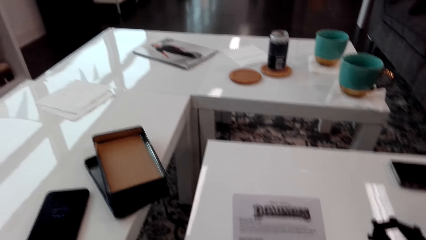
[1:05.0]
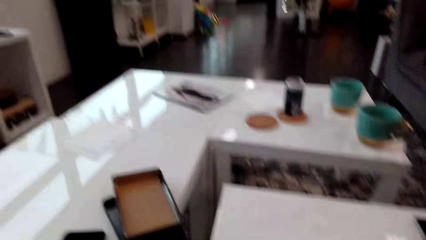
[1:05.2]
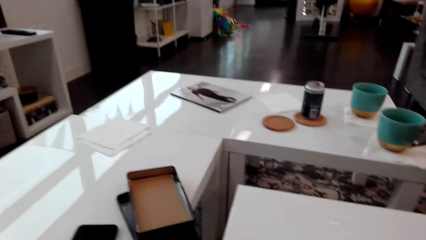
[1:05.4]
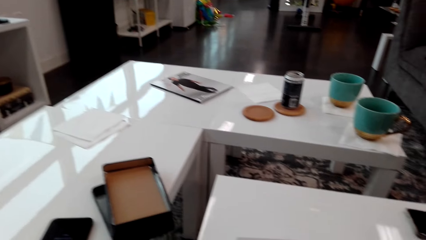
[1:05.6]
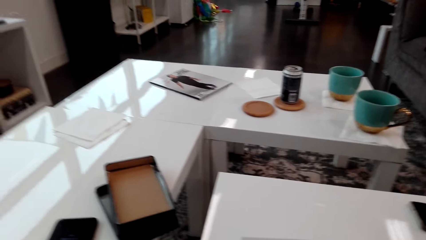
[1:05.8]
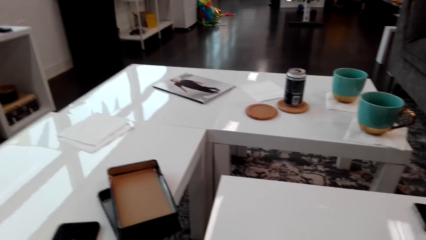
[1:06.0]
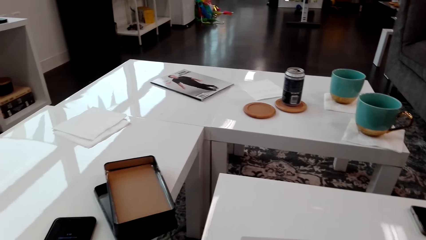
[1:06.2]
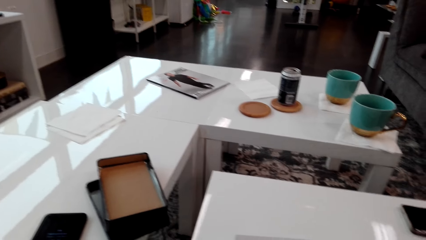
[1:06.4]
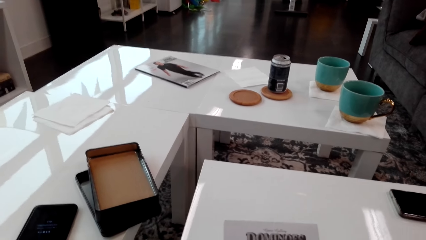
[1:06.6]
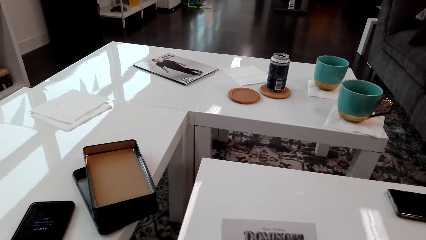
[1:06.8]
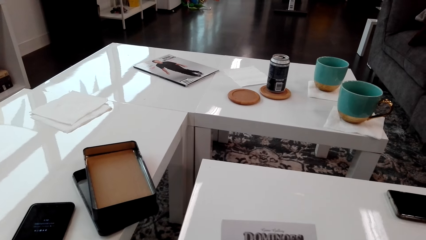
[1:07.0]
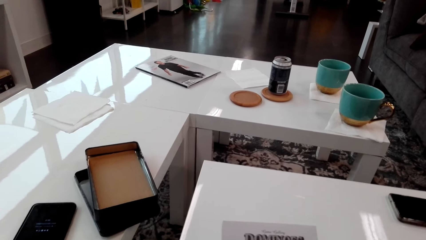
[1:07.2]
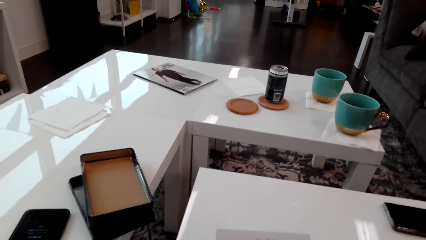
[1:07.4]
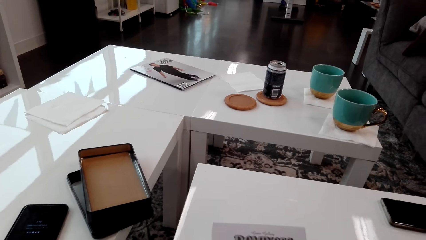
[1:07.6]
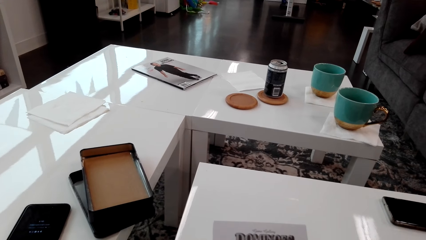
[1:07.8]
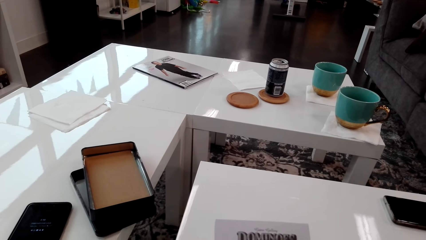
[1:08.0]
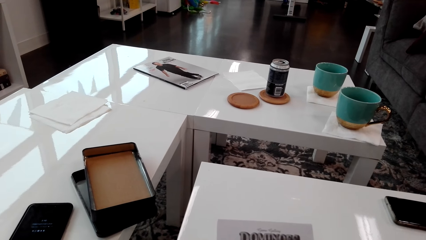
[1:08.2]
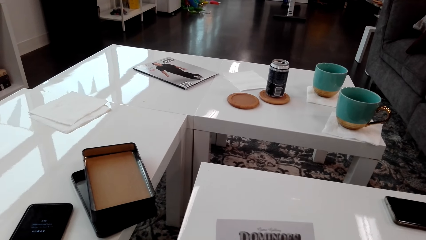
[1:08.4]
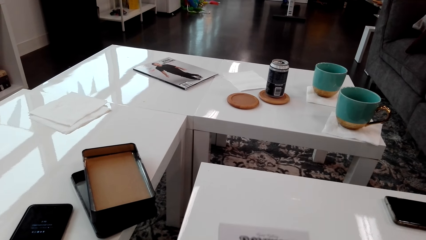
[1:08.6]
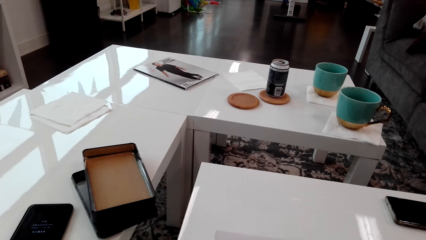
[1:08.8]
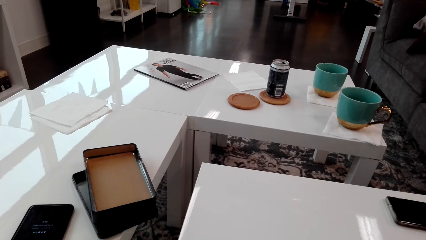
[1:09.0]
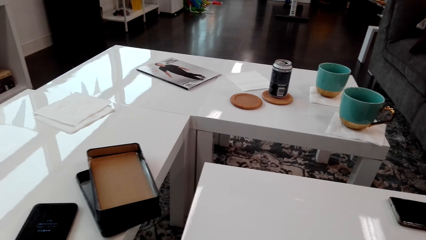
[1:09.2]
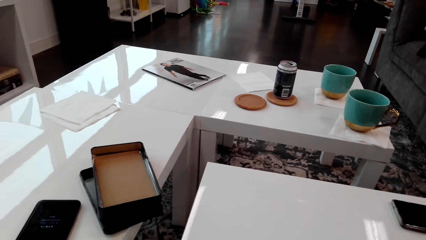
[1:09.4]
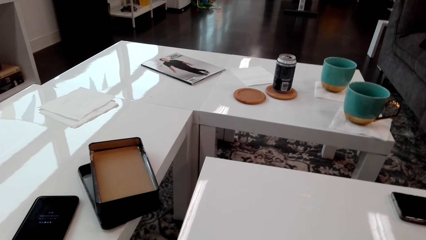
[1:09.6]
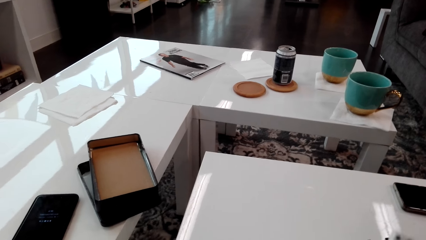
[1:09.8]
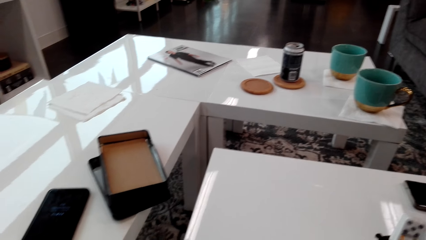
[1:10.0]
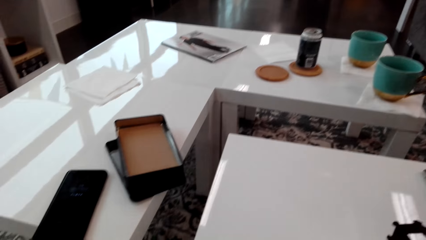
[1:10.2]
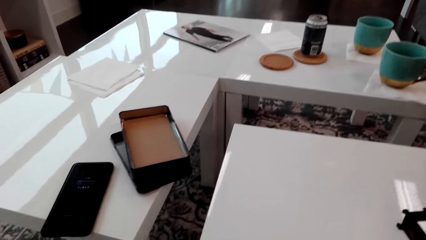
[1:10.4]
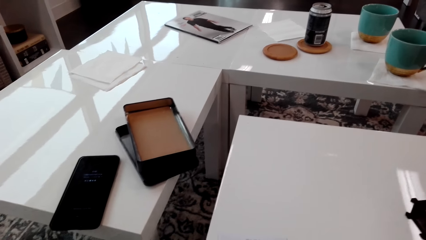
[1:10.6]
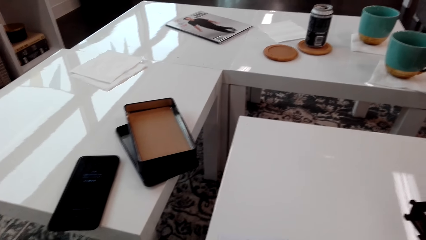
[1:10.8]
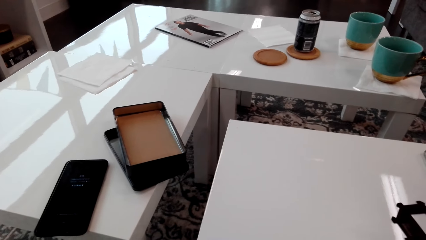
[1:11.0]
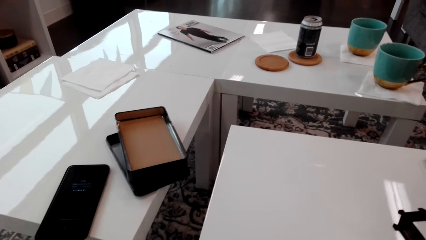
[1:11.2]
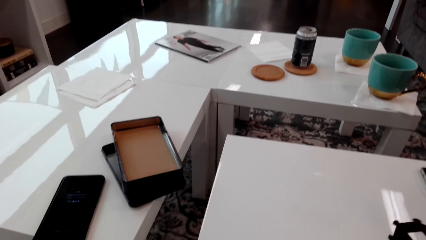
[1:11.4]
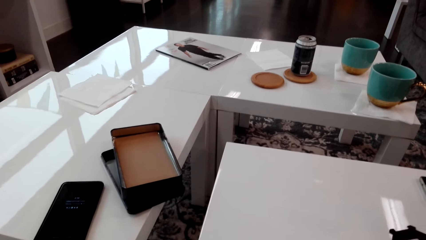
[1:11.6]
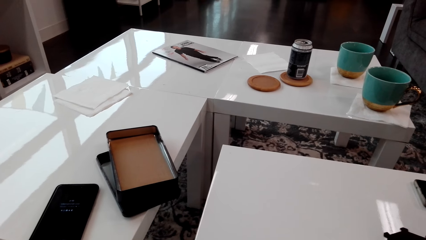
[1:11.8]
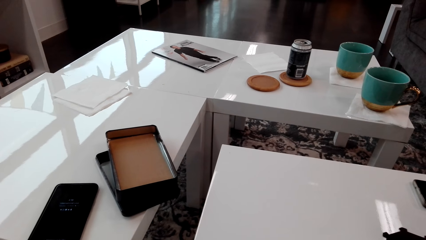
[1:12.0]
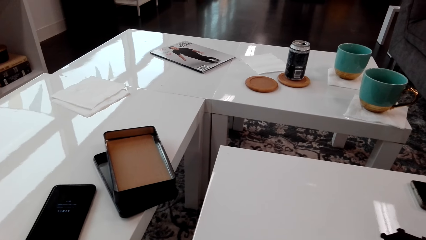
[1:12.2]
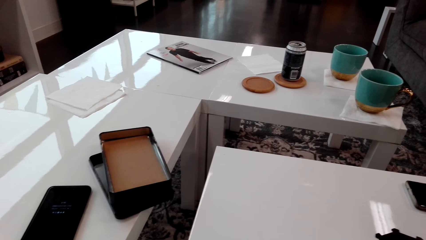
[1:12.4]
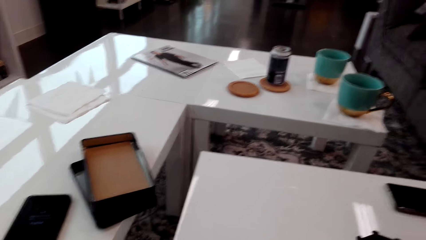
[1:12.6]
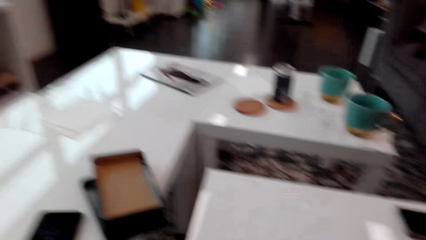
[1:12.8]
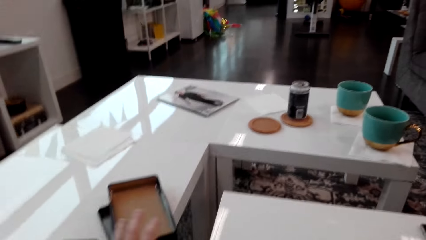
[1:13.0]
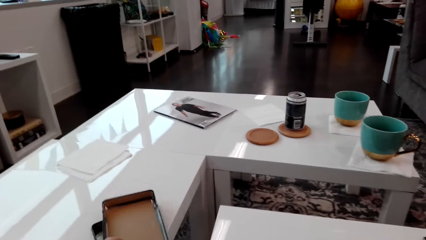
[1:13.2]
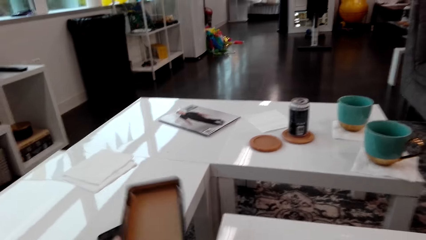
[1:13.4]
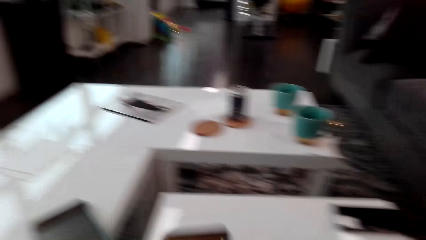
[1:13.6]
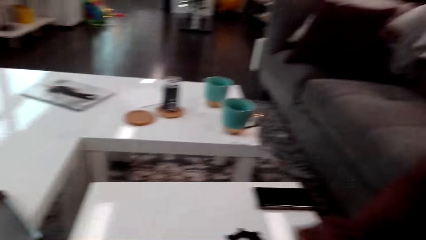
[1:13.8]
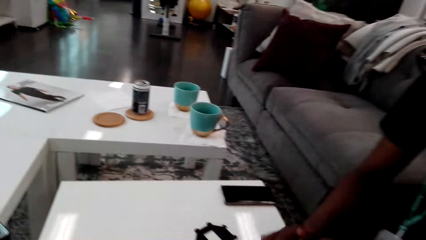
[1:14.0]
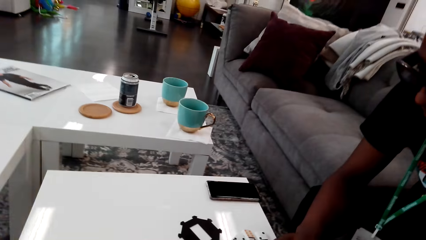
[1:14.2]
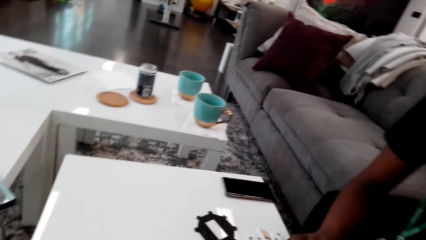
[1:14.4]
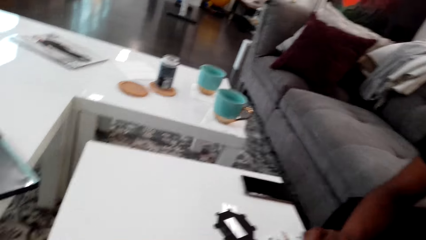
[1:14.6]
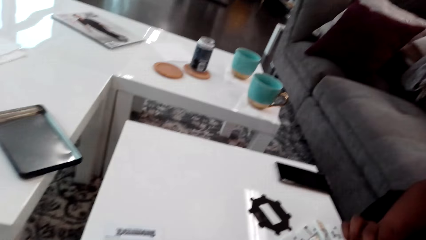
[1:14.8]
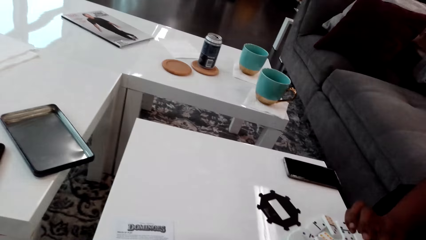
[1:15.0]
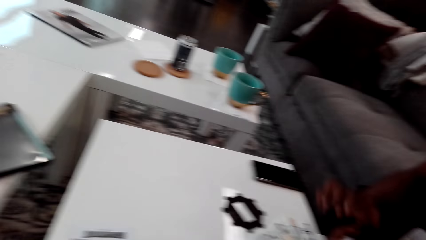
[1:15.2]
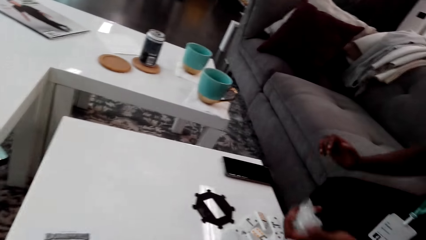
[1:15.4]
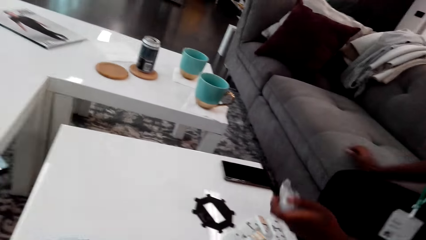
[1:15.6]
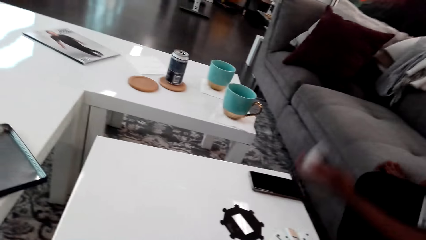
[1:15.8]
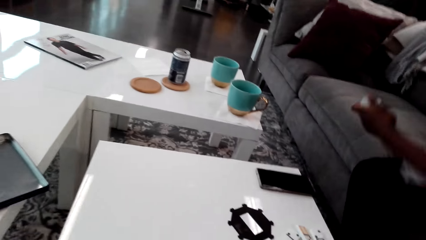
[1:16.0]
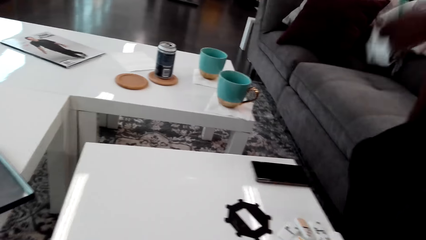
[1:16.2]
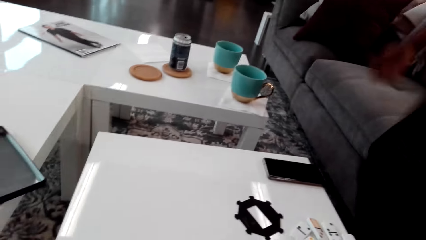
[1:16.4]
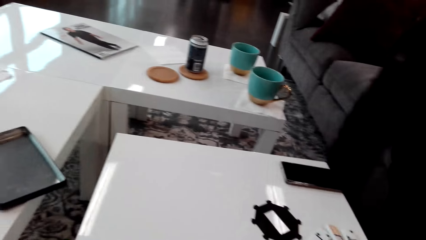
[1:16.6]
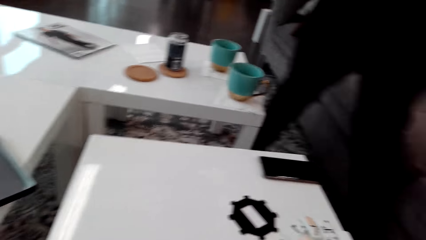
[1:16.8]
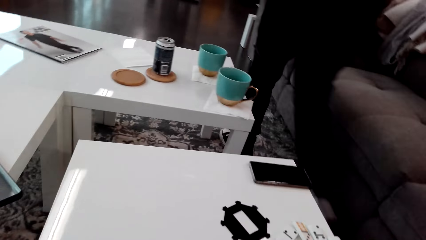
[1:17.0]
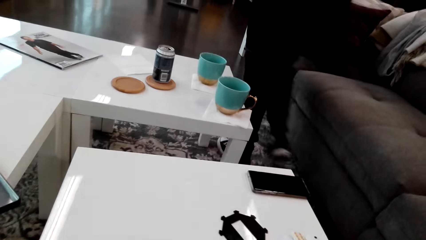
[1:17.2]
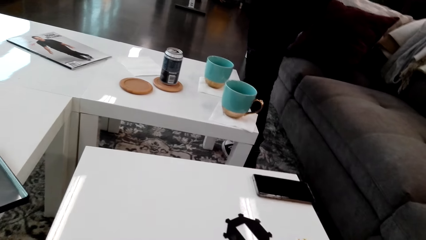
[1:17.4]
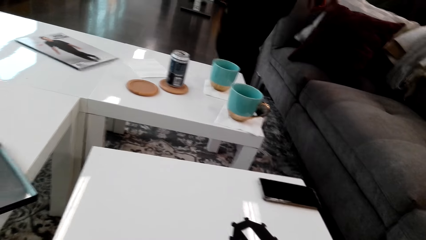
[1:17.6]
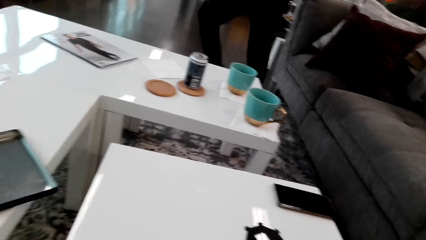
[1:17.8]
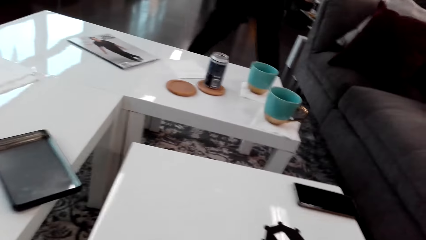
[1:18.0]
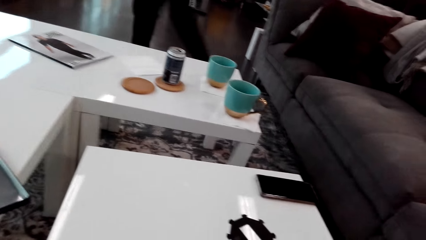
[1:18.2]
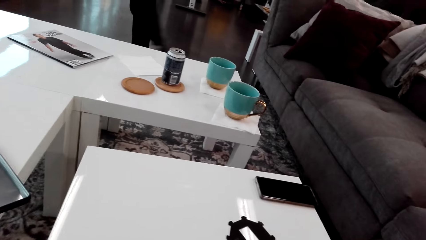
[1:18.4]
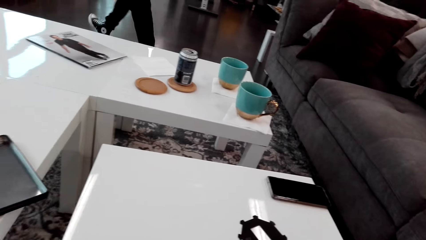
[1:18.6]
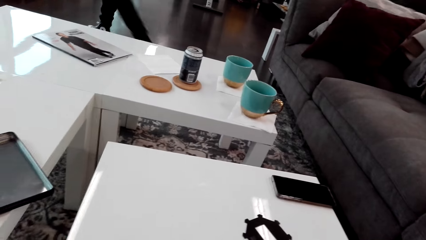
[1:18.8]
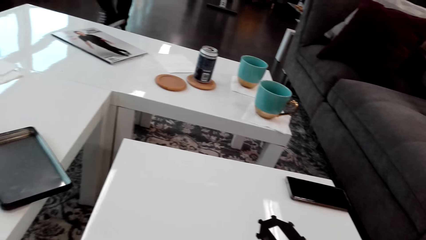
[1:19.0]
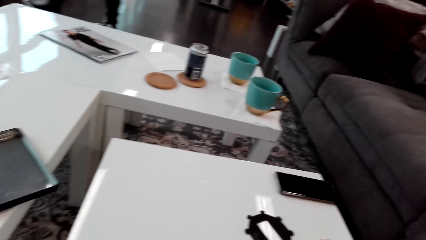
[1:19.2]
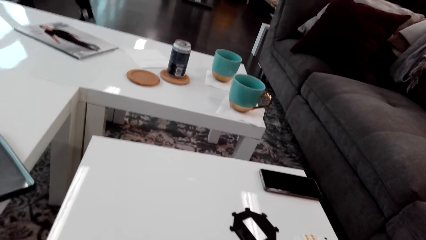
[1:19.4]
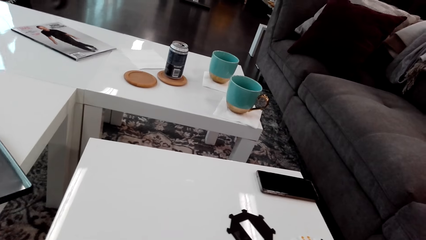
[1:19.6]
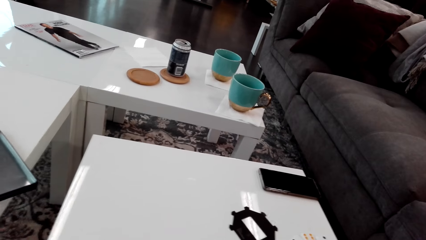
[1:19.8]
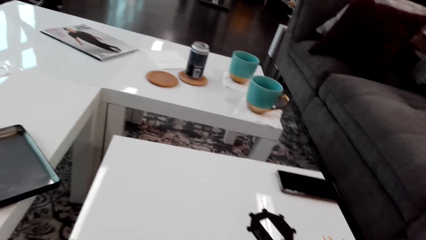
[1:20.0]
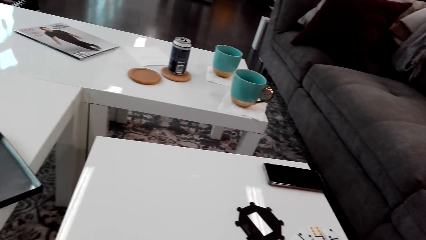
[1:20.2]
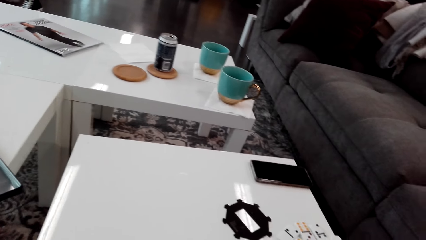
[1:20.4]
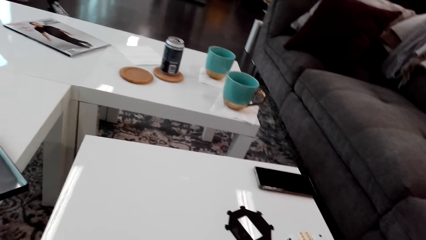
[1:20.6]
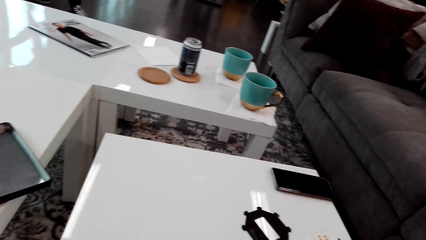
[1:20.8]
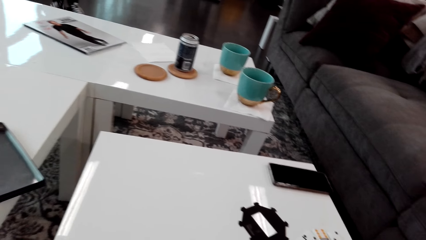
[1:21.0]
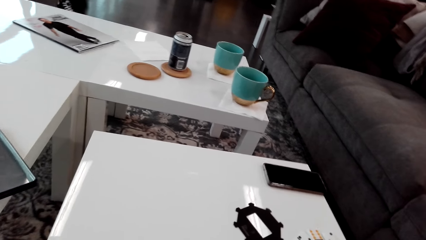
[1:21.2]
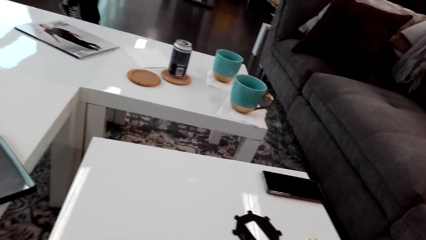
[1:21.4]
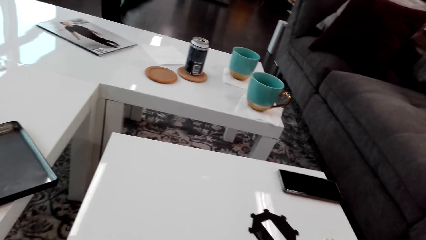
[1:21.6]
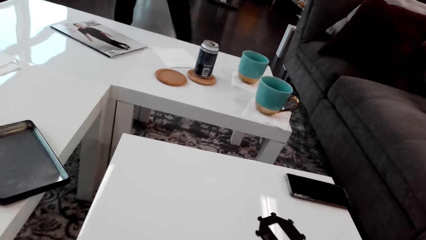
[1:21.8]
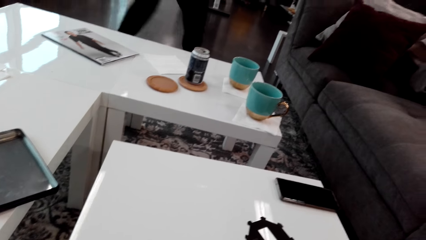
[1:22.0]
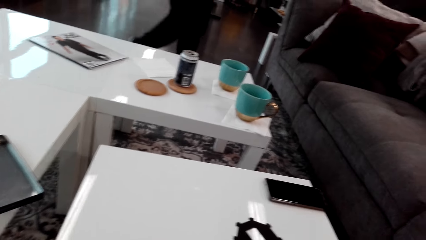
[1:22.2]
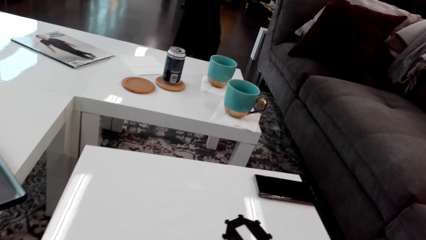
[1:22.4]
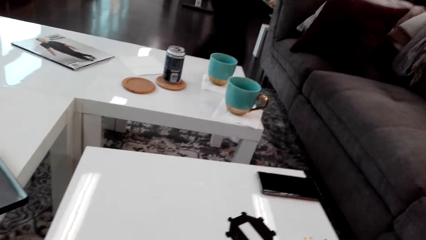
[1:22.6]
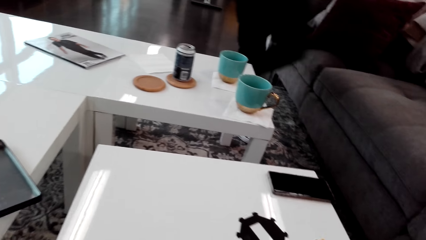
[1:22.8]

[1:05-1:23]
The camera wearer looks around. They pick up the carton. They look around. They do something. A person moves a hand and walks around.
